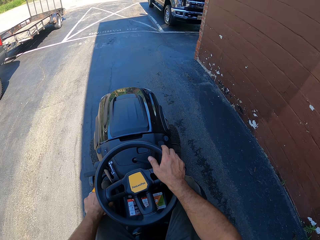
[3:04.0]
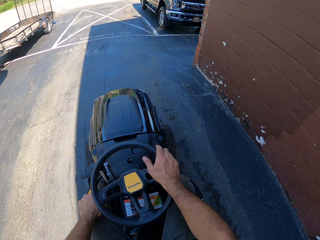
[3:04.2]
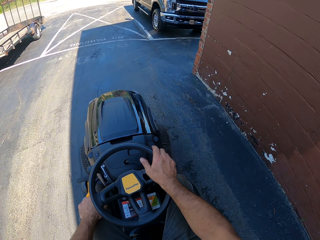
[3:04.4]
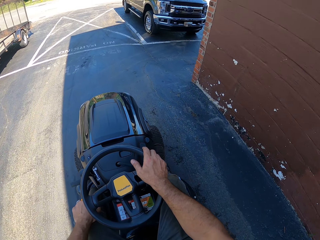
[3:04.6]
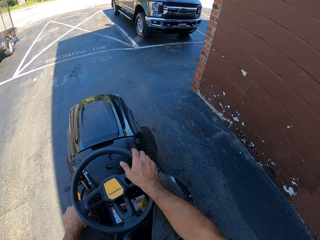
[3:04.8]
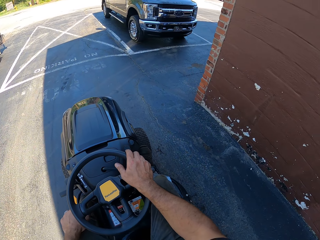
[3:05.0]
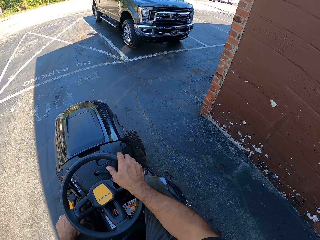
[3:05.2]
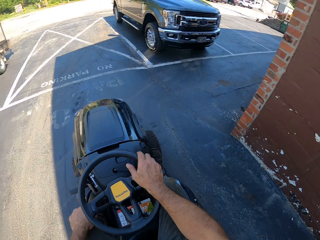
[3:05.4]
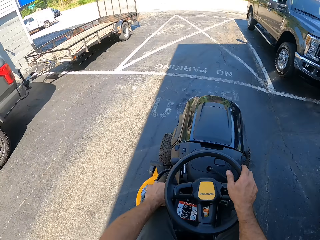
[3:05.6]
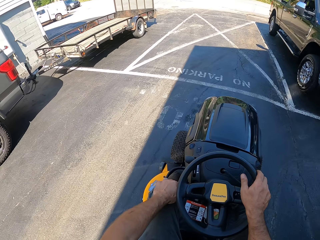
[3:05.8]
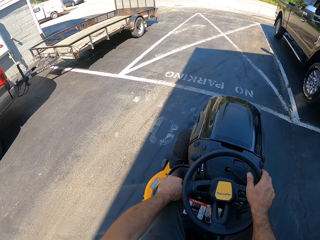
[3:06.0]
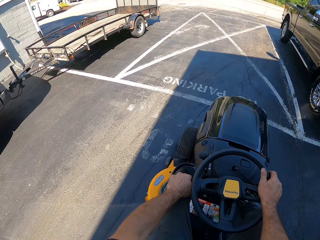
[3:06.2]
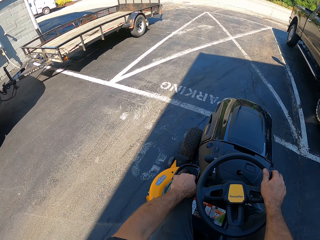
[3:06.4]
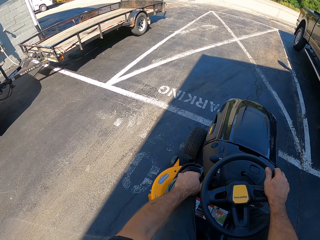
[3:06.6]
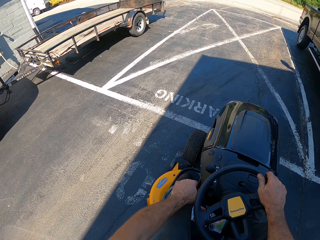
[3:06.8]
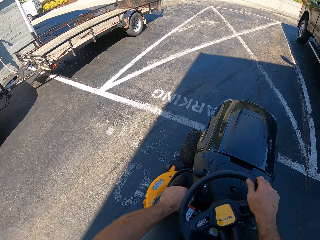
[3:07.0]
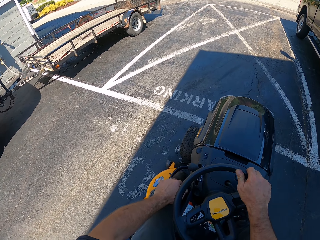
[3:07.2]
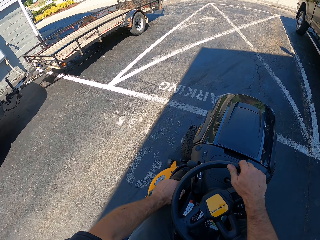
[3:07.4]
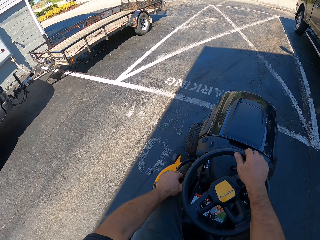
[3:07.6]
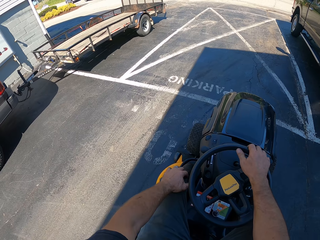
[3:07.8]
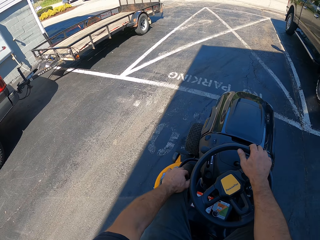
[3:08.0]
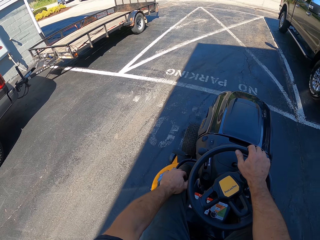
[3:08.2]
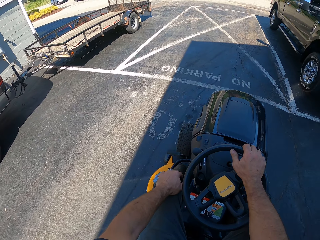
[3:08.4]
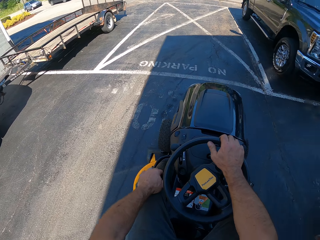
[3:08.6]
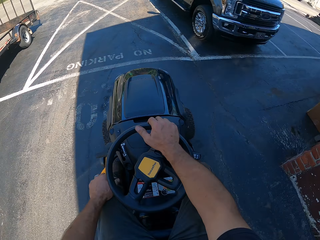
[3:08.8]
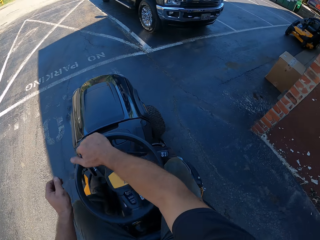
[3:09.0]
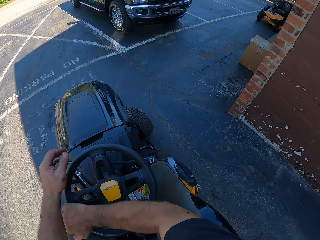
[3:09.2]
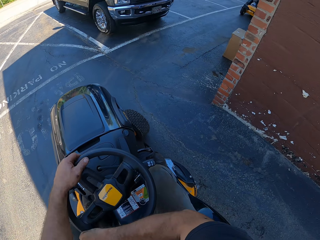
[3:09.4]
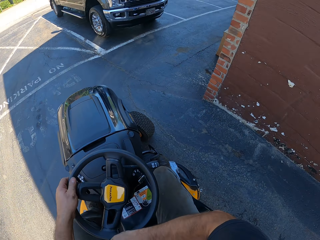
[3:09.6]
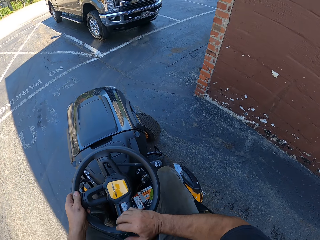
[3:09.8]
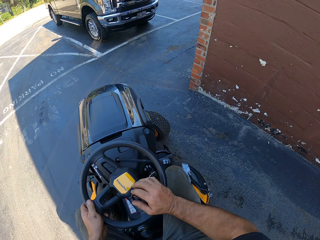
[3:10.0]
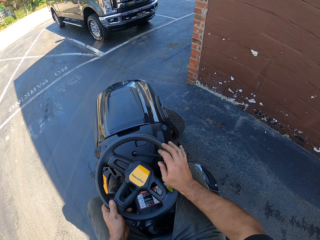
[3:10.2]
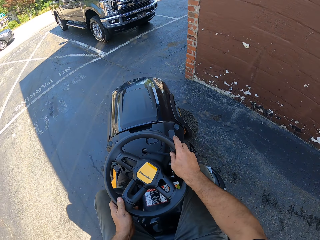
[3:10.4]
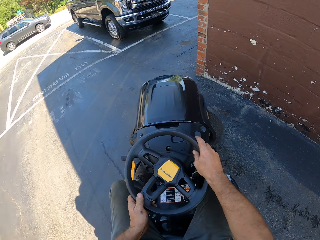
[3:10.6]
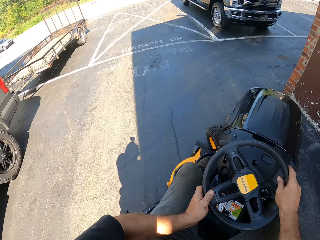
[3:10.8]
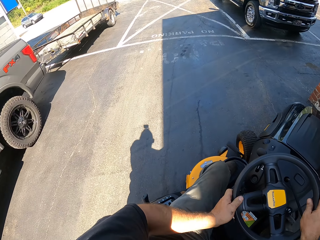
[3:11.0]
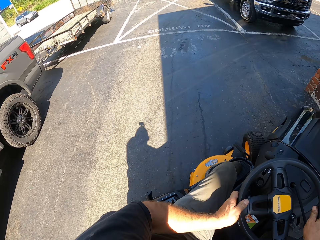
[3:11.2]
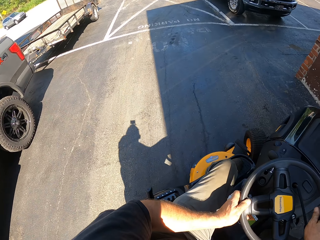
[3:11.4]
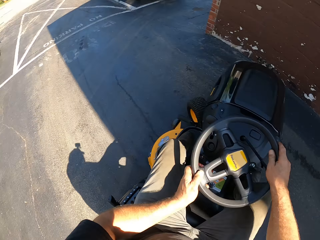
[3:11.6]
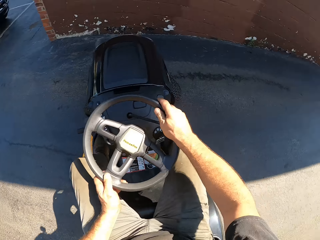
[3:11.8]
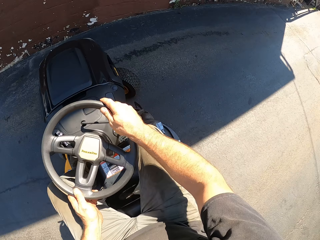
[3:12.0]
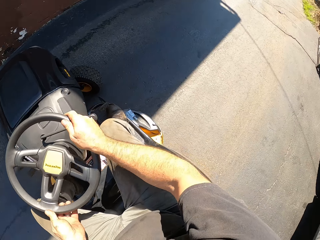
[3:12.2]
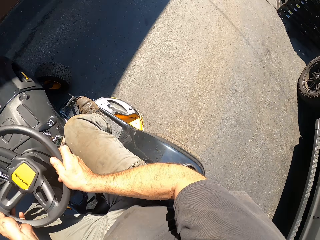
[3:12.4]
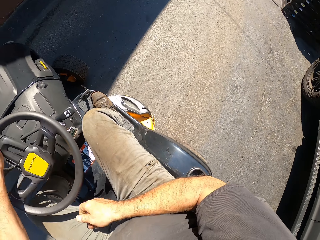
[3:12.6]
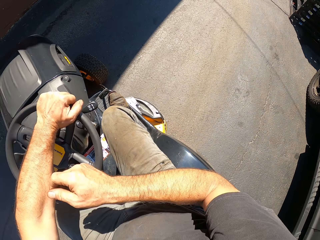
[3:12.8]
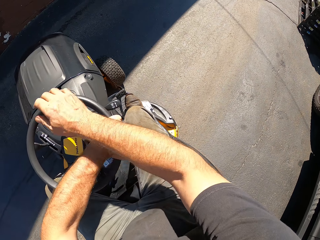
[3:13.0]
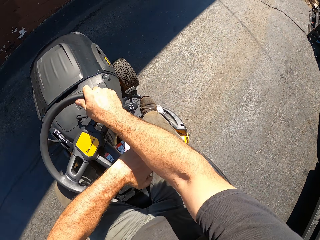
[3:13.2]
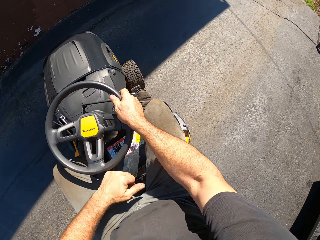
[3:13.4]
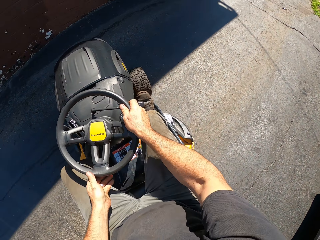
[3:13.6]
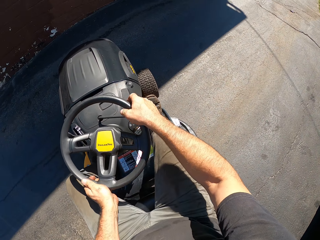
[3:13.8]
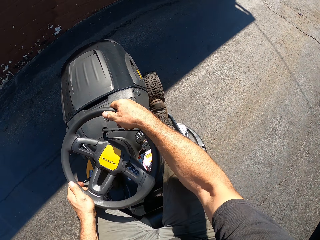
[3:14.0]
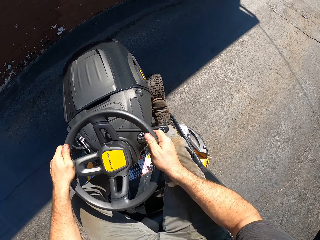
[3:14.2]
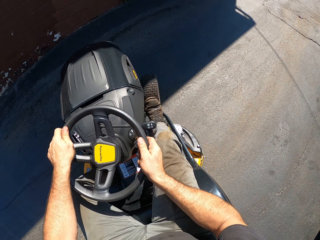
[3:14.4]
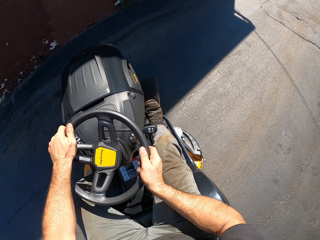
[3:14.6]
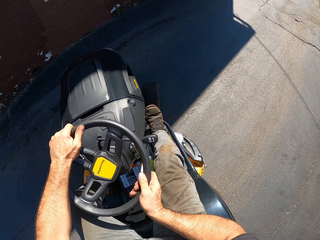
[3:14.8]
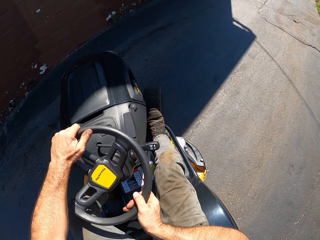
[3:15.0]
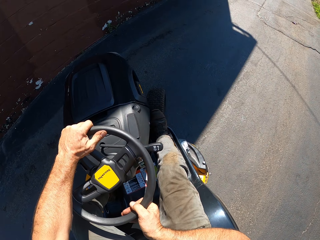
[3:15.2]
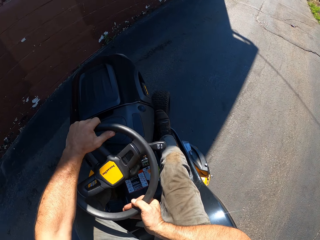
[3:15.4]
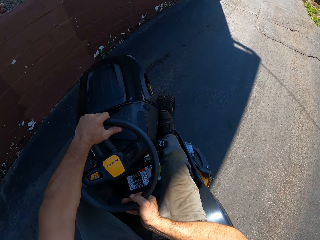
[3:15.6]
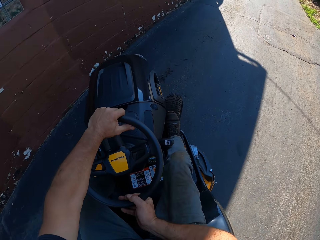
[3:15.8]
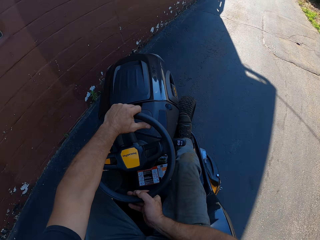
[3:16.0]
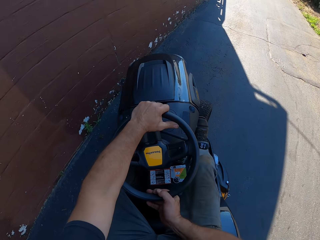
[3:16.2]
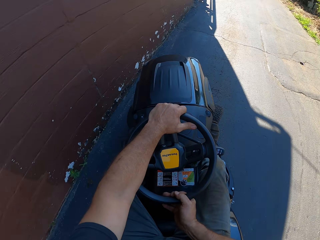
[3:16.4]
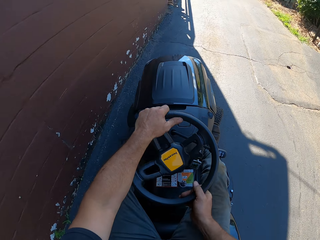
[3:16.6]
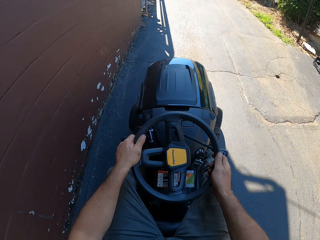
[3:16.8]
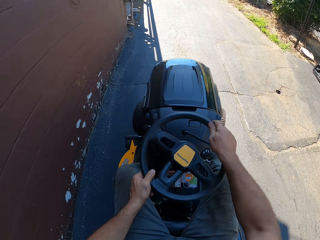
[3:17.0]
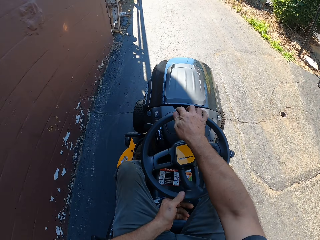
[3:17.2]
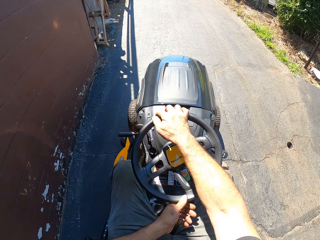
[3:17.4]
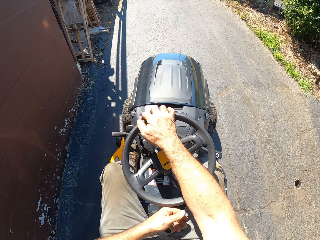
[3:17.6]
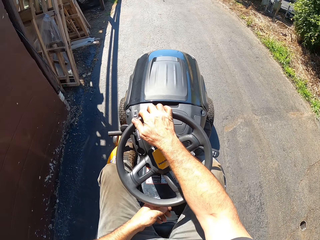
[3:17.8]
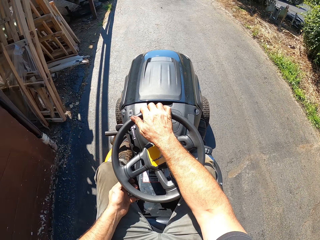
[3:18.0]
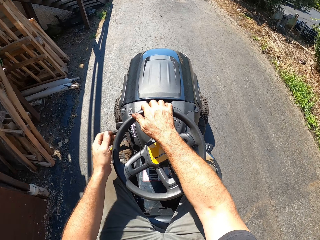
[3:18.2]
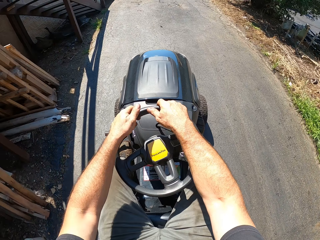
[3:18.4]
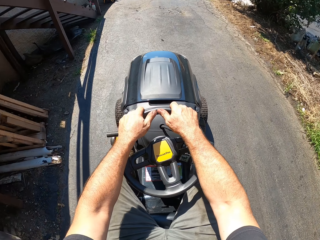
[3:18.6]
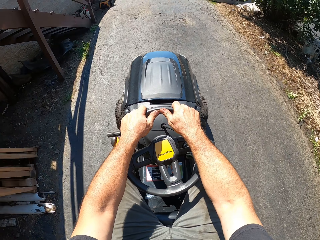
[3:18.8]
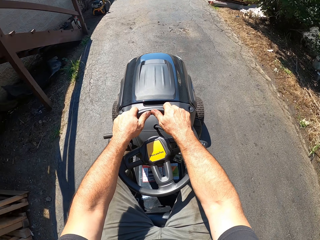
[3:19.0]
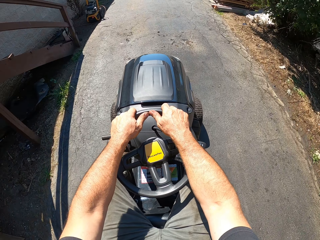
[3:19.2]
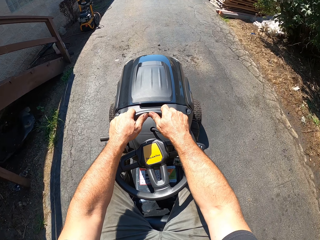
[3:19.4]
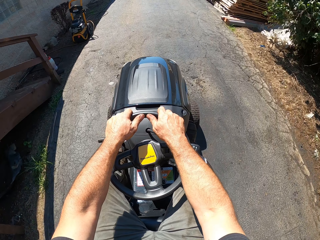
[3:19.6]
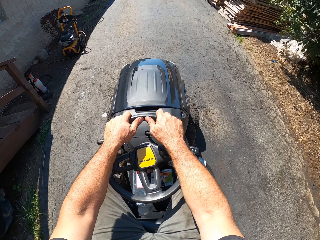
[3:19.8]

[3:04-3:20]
The camera wearer drives the ride-on lawn mower backwards. They look around. They drive the ride-on lawn mower backwards. They look around. They drive the ride-on lawn mower backwards. They drive the ride-on lawn mower forward.

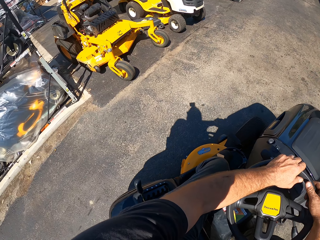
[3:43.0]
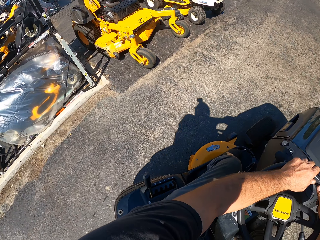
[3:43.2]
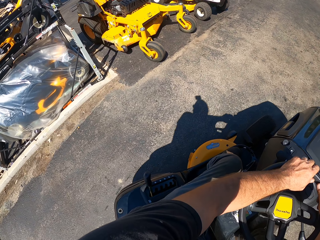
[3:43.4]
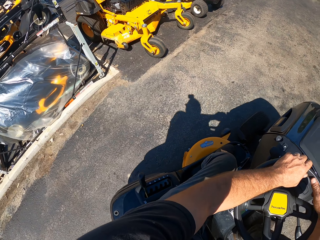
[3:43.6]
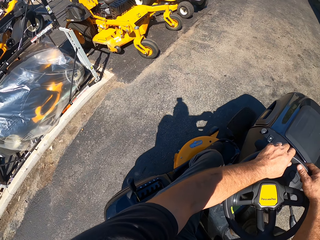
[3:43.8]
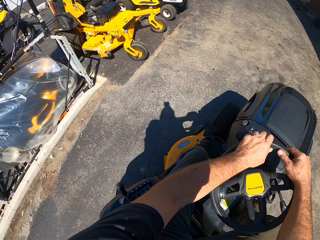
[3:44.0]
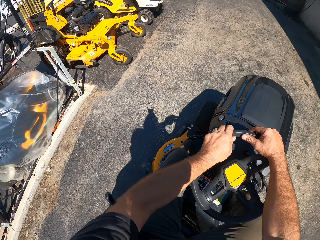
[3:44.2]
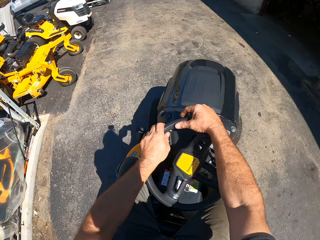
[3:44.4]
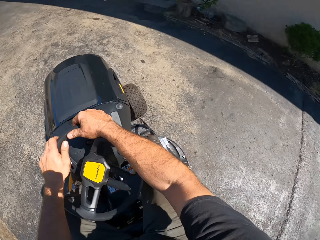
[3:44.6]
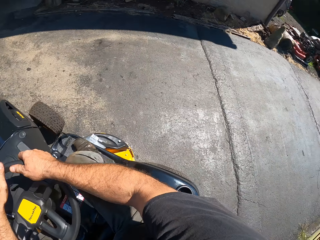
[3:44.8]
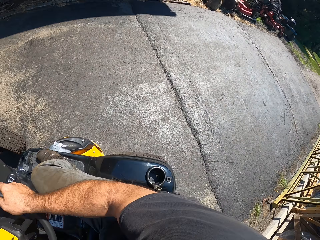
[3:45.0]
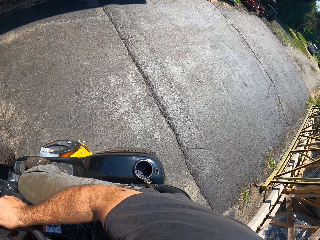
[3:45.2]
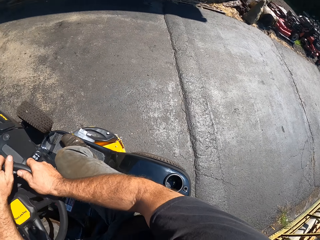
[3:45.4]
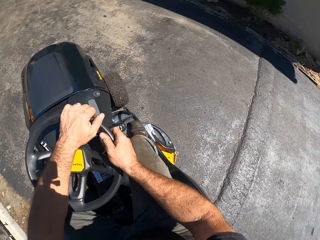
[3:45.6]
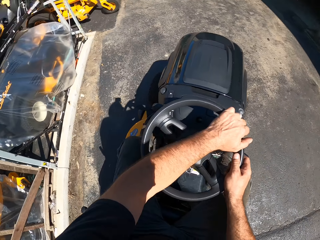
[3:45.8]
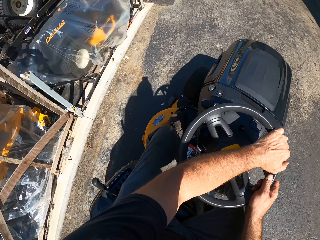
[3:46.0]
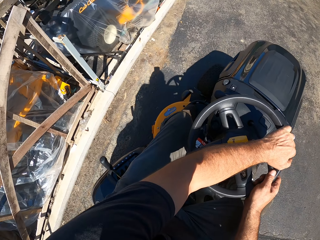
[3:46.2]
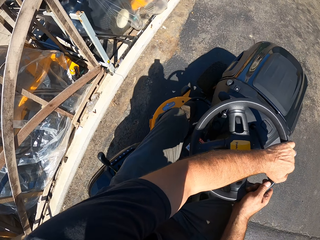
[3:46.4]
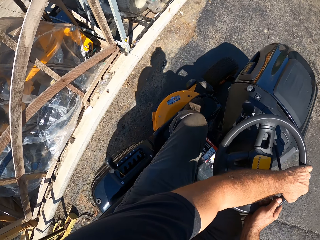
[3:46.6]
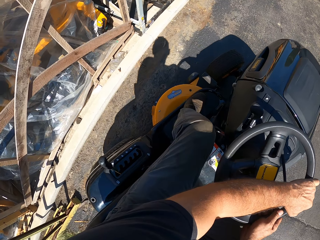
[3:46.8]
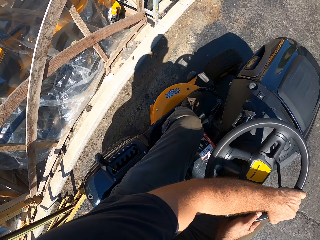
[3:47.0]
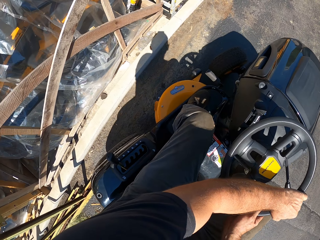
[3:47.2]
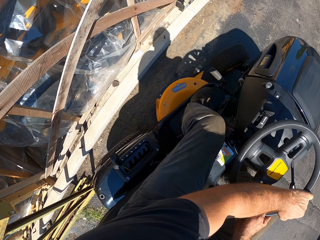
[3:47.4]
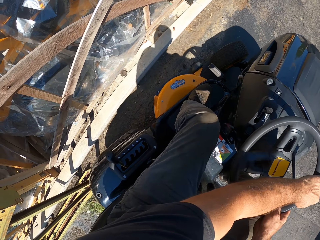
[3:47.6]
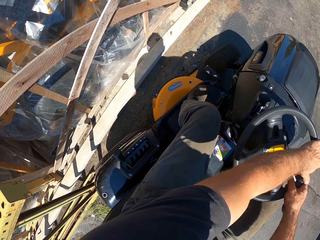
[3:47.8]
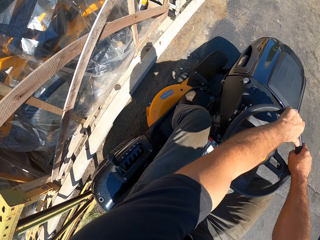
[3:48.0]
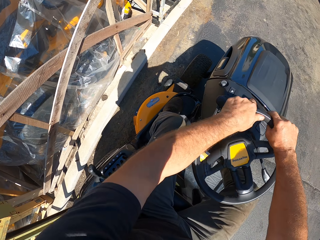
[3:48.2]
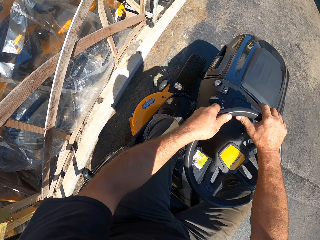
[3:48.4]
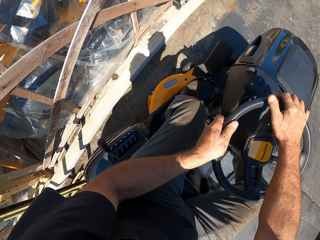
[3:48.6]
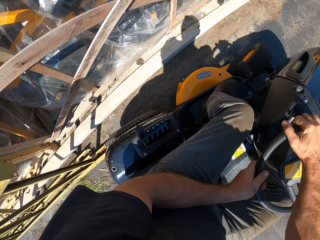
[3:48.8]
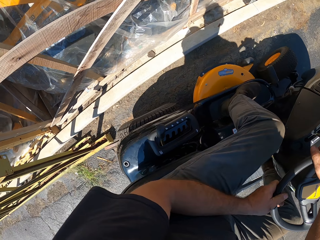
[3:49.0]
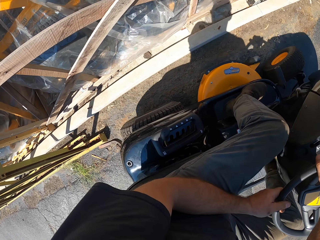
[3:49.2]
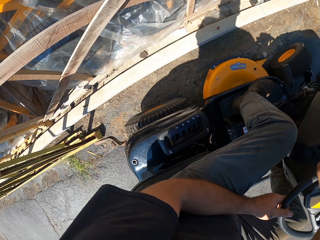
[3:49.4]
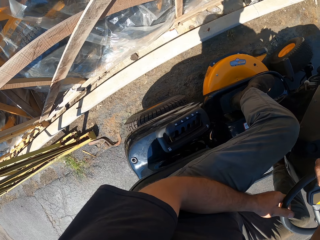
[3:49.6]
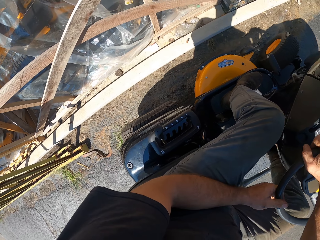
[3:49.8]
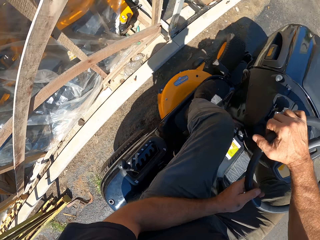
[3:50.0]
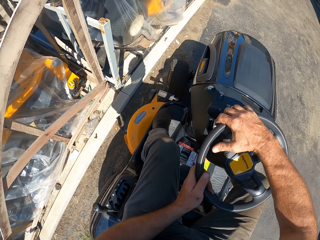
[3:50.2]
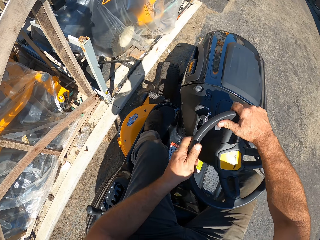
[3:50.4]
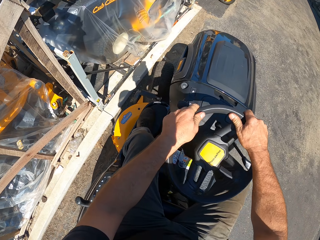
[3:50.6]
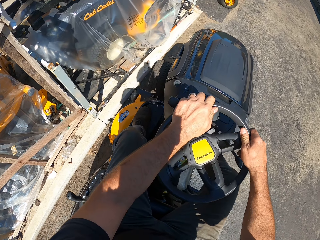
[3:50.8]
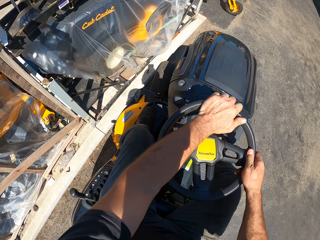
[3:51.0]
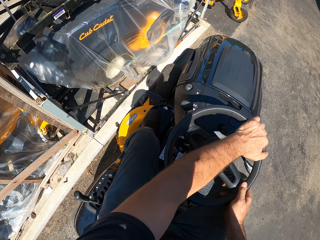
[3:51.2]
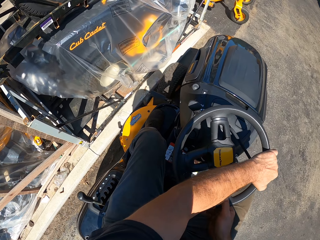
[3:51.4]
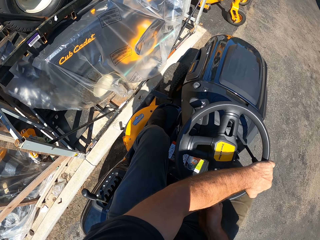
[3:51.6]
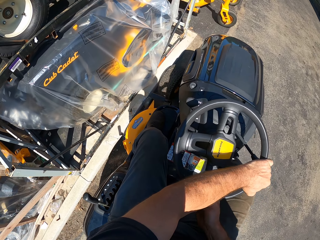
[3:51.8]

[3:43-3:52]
The camera wearer looks around. They drive the ride-on lawn mower backwards. They stop the ride-on lawn mower. They drive the ride-on lawn mower forward. They look around. They drive the ride-on lawn mower forward.
